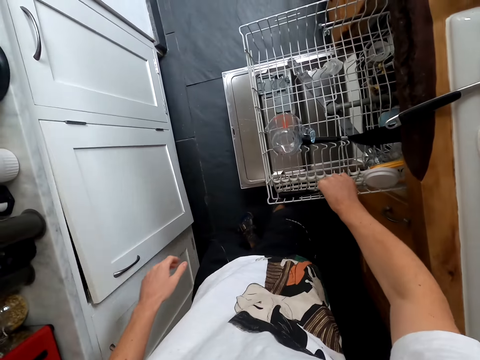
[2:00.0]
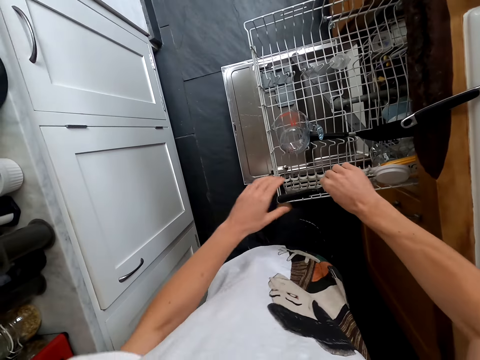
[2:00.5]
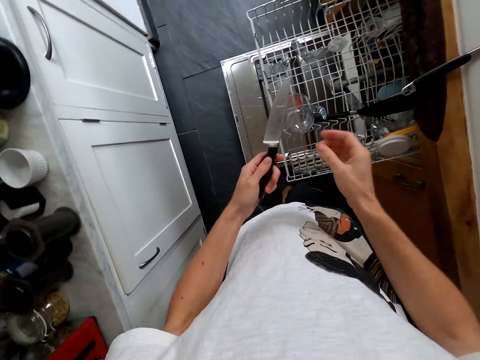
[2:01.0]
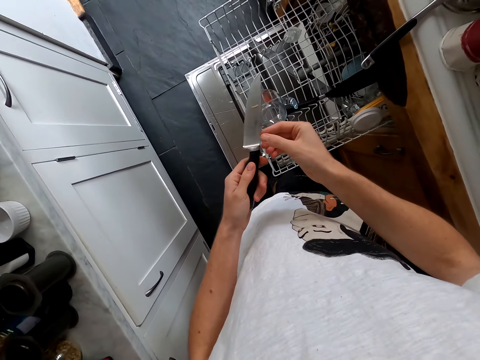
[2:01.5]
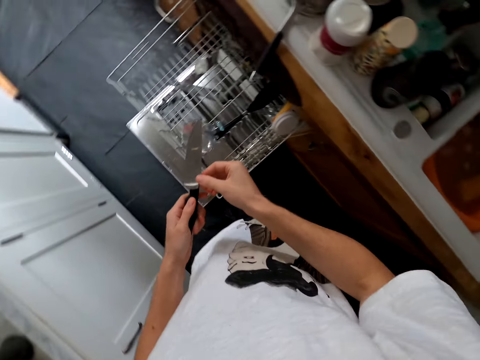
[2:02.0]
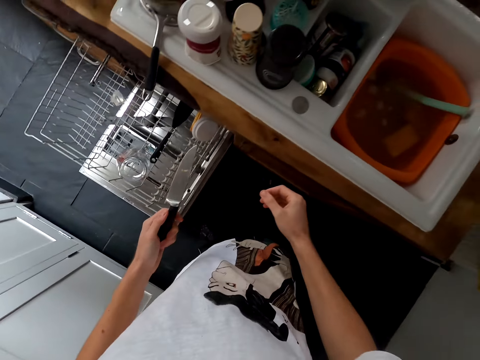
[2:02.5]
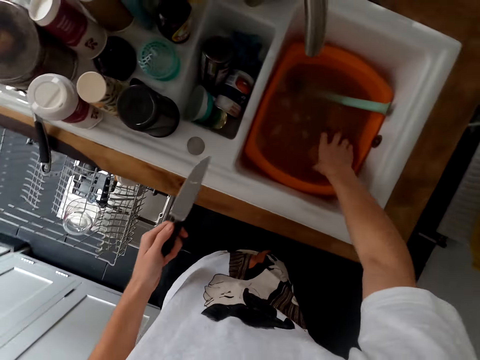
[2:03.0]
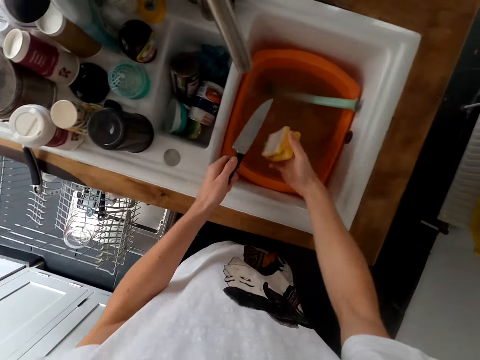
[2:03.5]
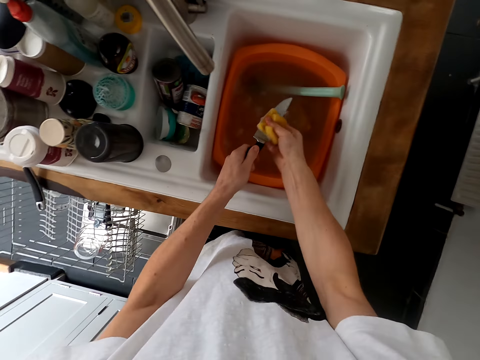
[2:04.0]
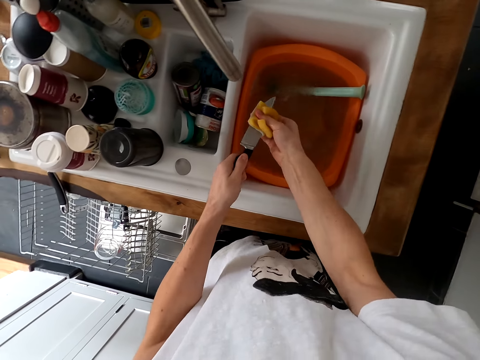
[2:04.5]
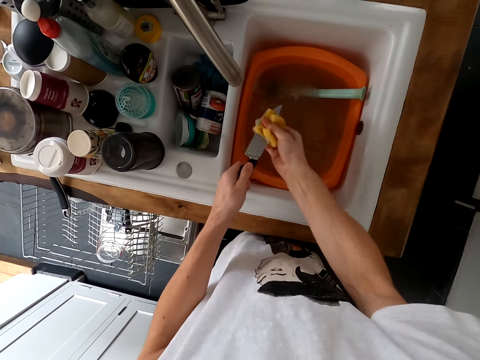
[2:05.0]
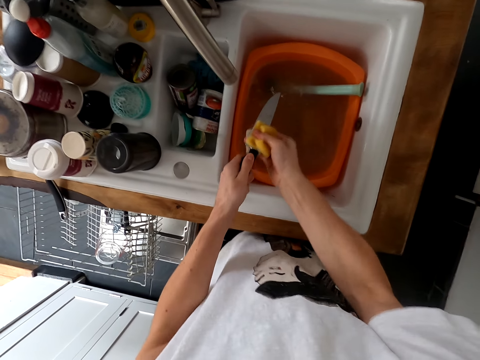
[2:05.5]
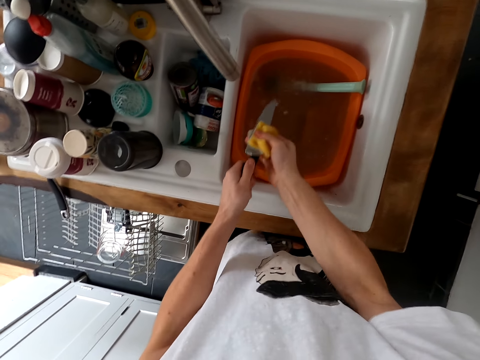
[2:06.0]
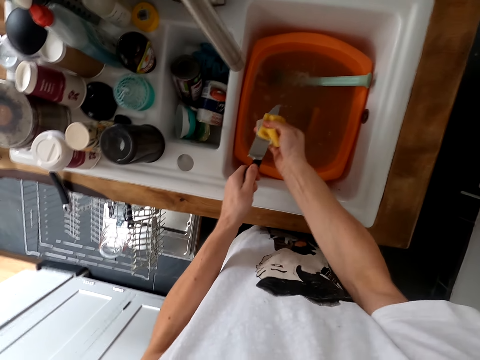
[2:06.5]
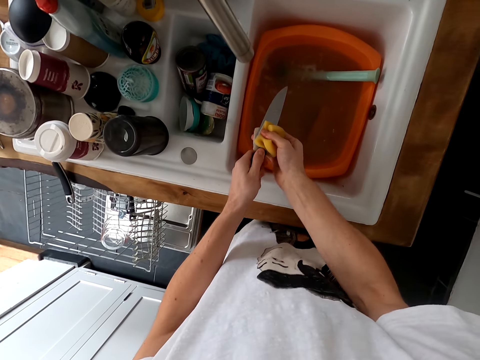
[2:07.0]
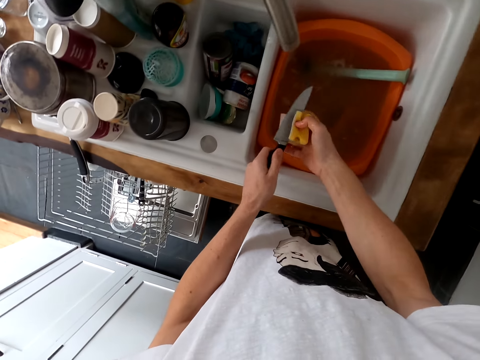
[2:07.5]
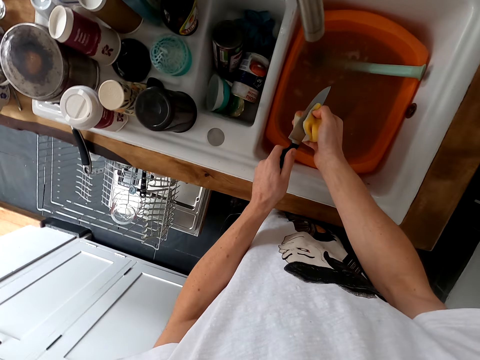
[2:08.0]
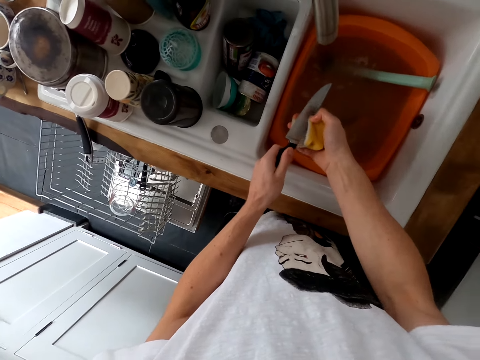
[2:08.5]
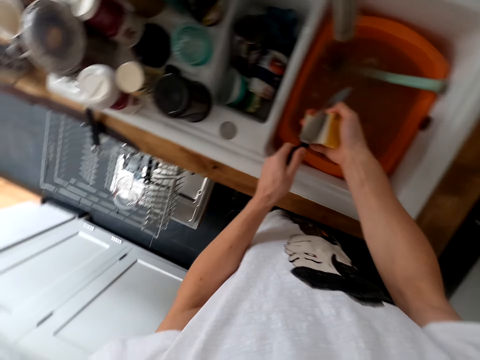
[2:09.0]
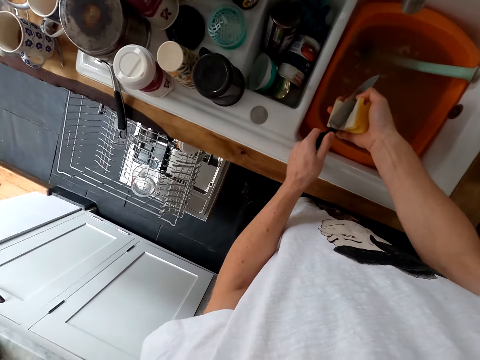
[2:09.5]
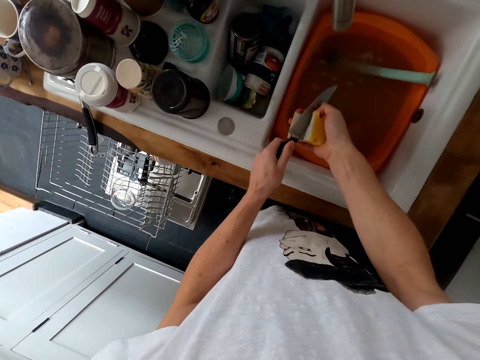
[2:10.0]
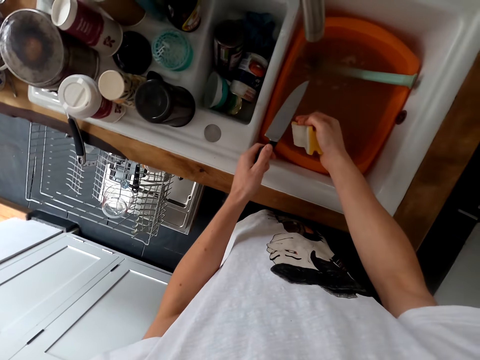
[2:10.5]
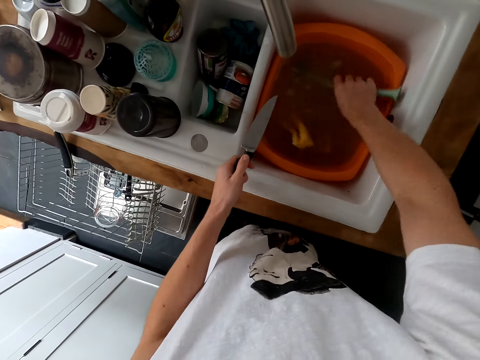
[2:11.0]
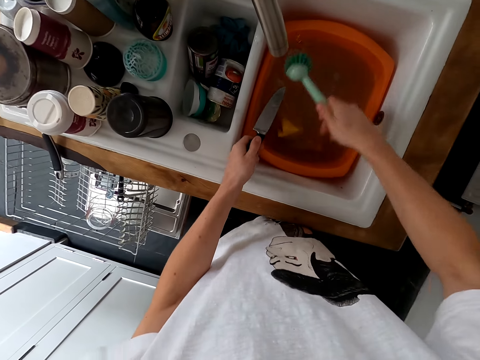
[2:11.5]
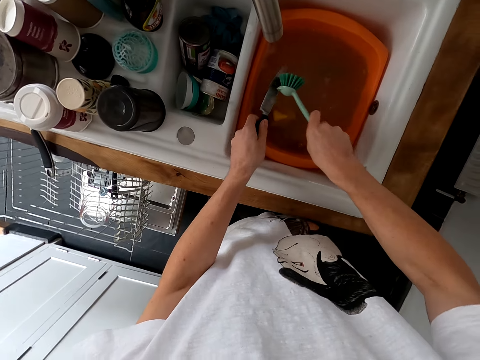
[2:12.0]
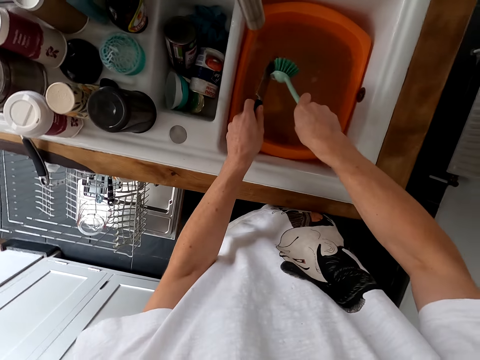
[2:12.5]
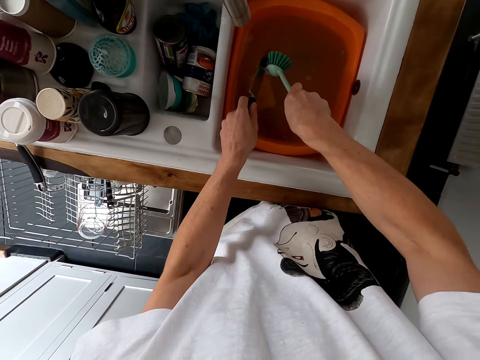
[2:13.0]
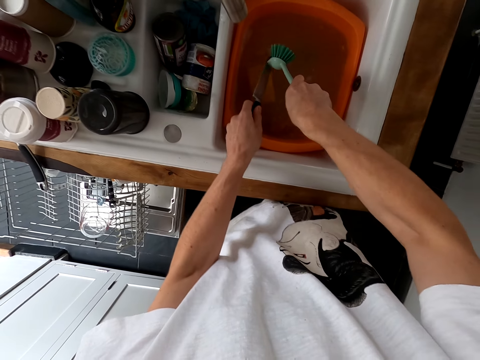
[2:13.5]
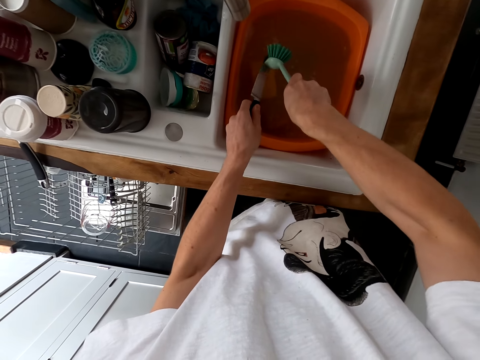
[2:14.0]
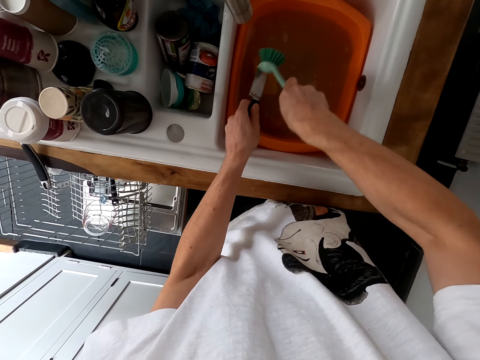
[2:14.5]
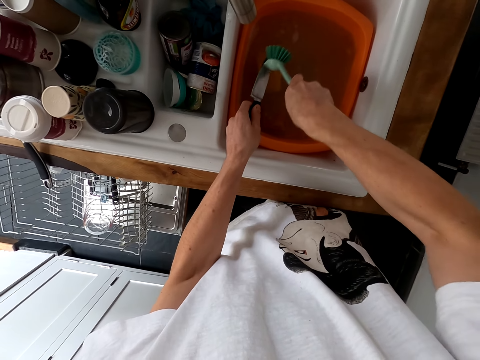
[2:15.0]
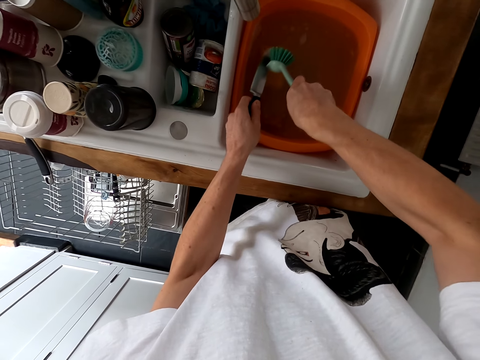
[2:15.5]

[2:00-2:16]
The camera wearer closes the cabinet door. They take a knife from the dishwasher rack. They hold the knife with the left hand. They hold the knife with both hands. They remove one hand from the knife. They take a scouring pad in the sink. They scrub the knife. They scrub the knife with a finger. They put the scouring pad in the sink. They take a utensil brush. They wash the knife with the brush.

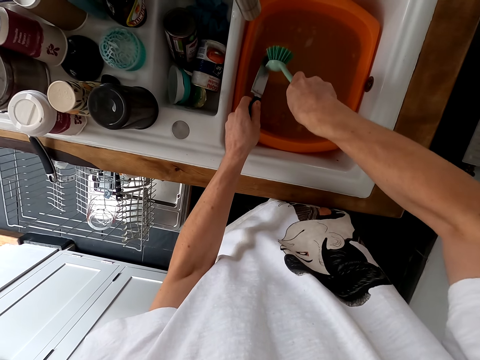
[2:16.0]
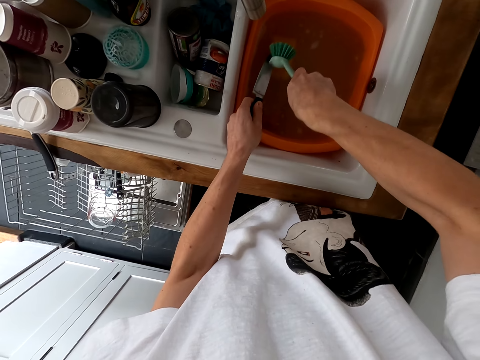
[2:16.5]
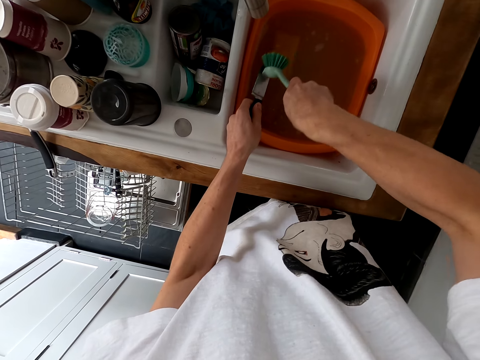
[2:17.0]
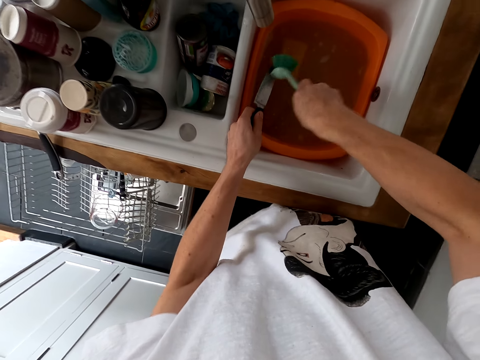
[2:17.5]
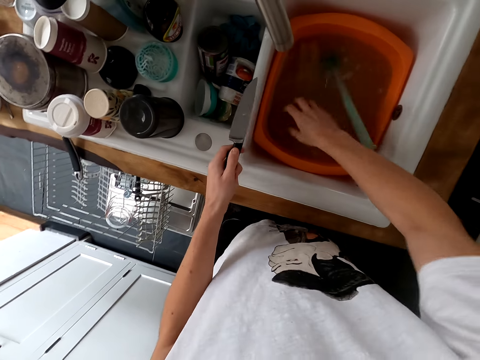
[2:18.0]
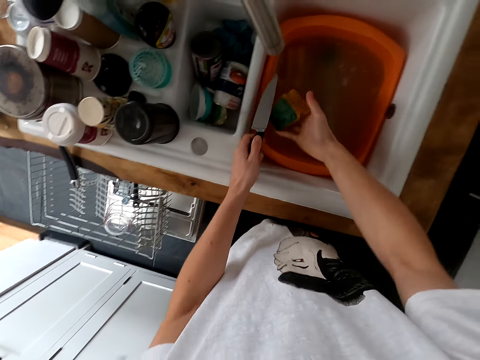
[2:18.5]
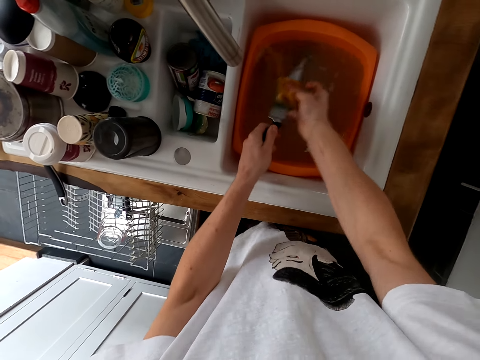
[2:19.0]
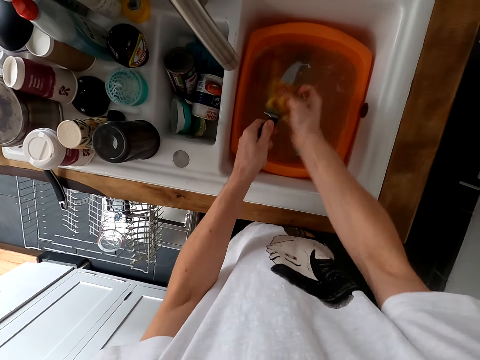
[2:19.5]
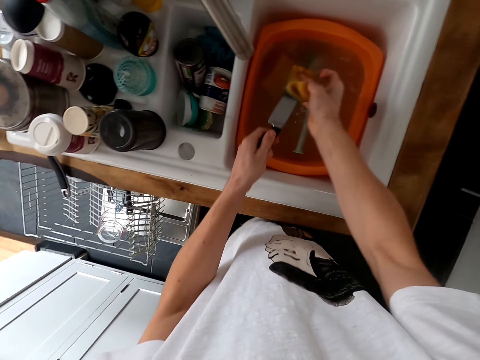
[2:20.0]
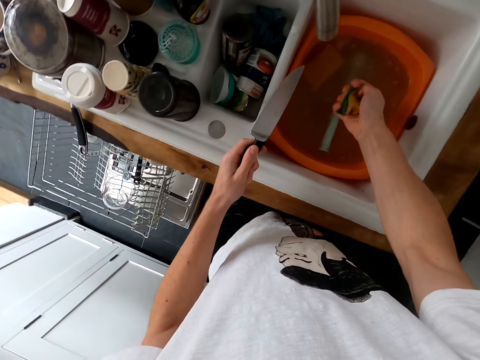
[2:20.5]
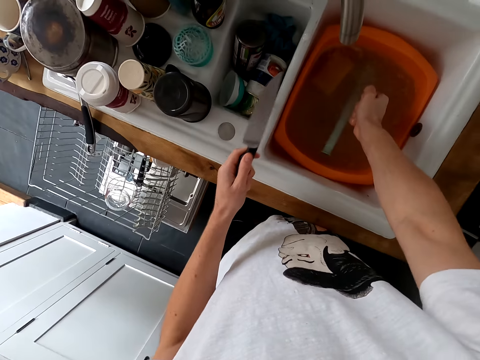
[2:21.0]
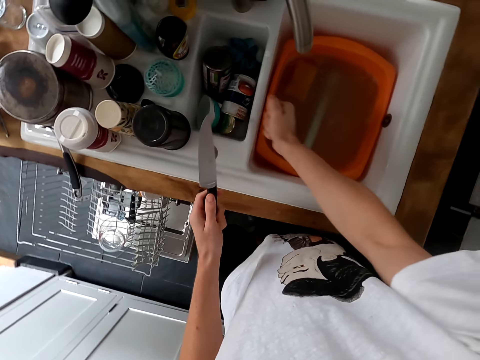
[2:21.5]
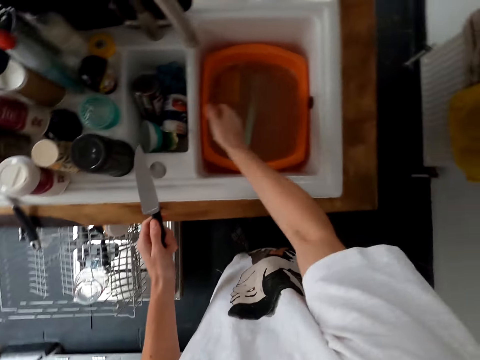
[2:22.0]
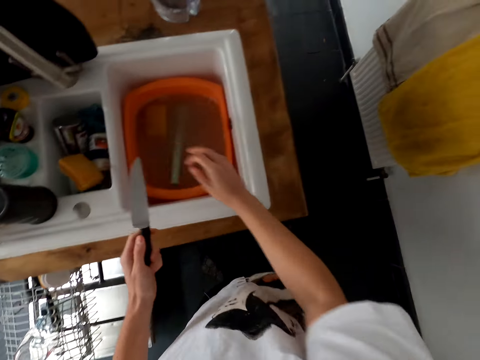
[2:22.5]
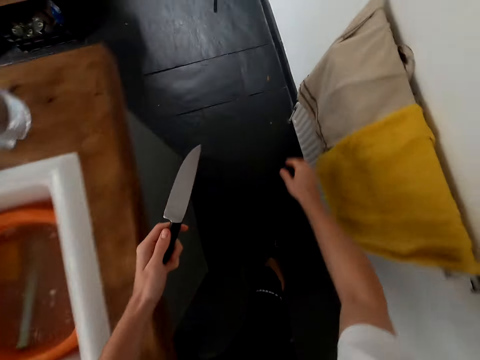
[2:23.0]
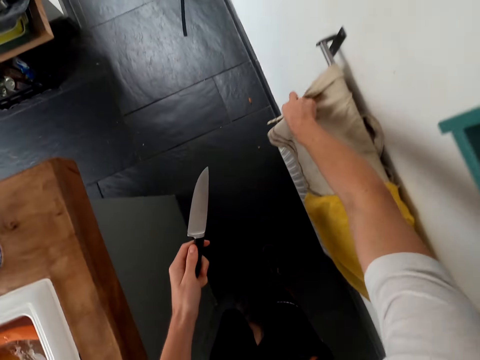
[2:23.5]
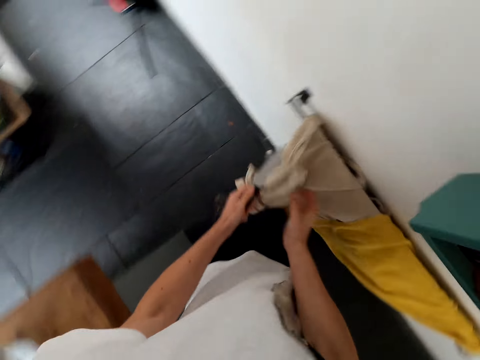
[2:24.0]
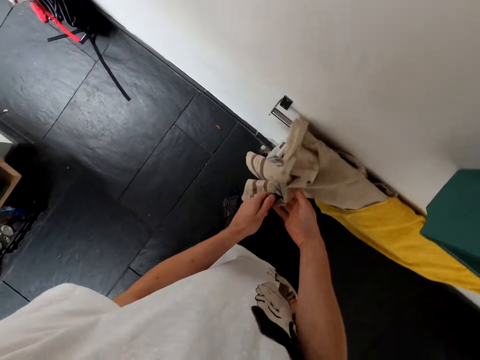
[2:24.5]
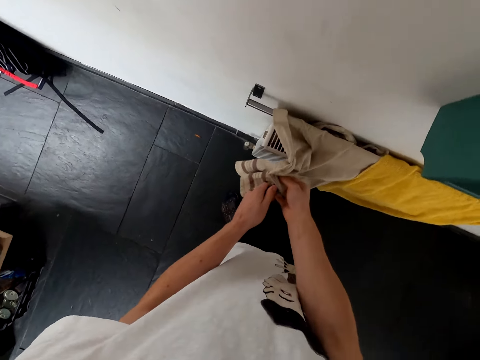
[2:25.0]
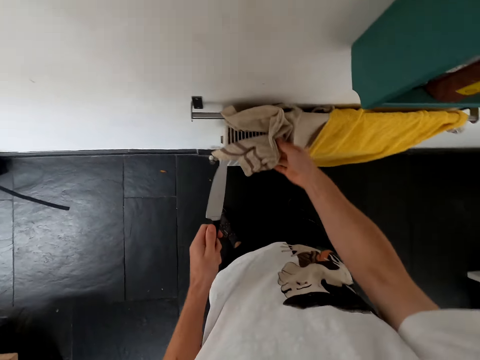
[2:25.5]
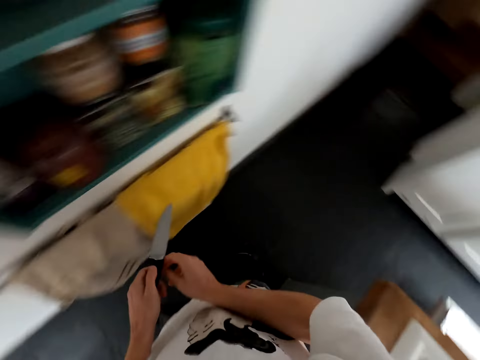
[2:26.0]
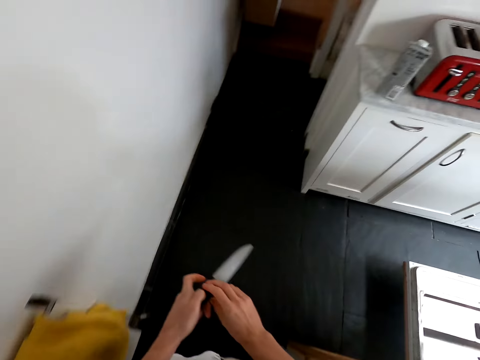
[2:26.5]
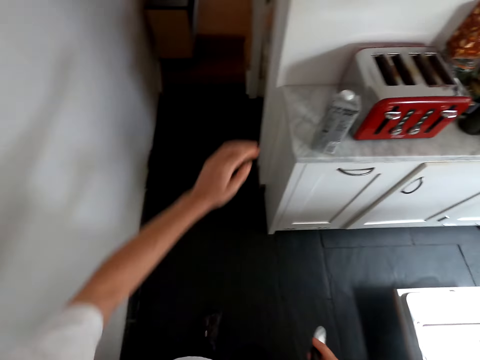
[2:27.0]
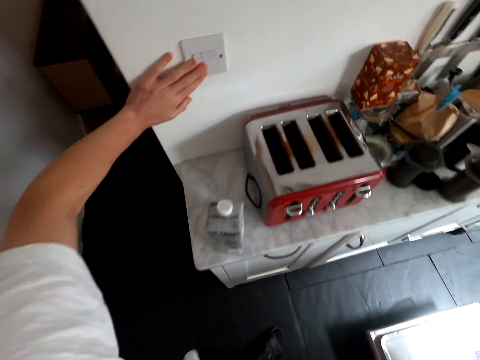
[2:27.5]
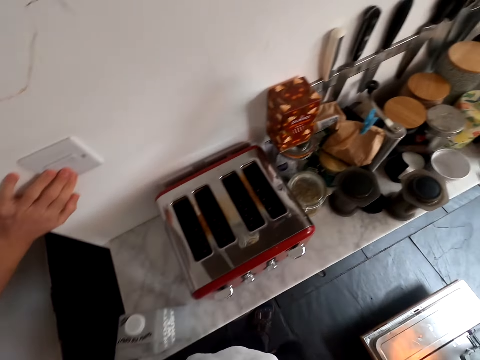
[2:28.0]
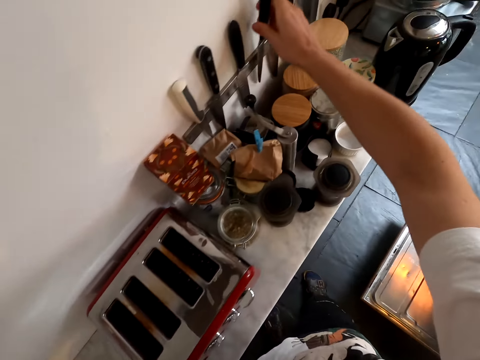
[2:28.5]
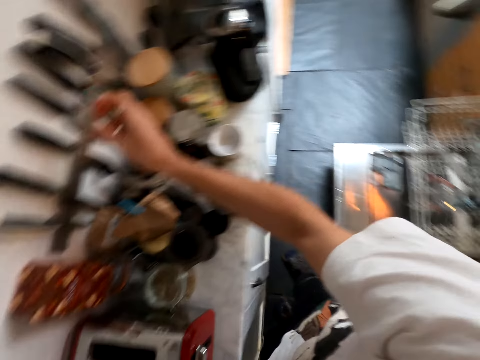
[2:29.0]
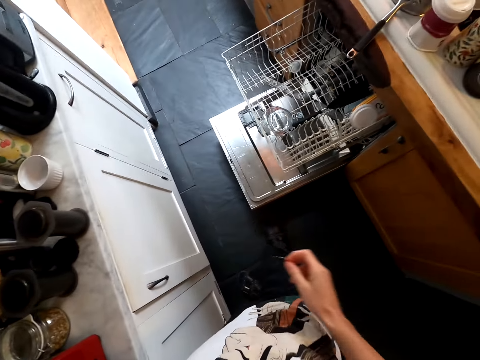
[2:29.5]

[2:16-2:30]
The camera wearer puts the utensil brush in the sink. They take the scouring pad. They wash the knife. They remove excess water from the scouring pad. They throw the scouring pad in another sink. They turn around. They hold a kitchen towel. They wipe the knife. They hold the knife with both hands. They hold the knife with the right hand. They switch on lights. They put the knife on a knife holder on the wall.
